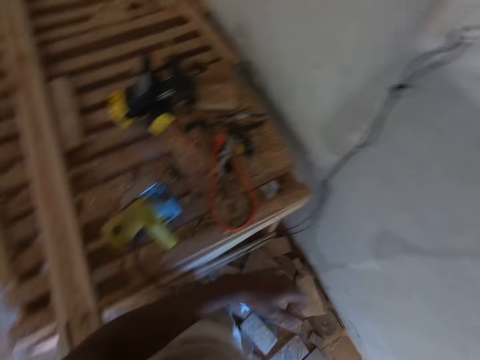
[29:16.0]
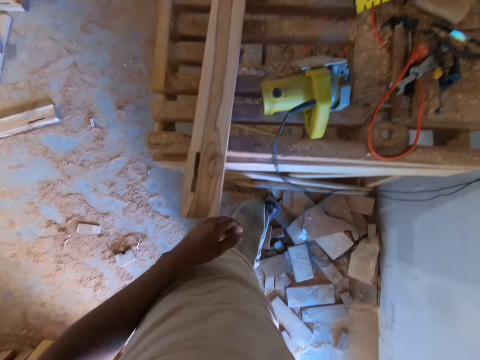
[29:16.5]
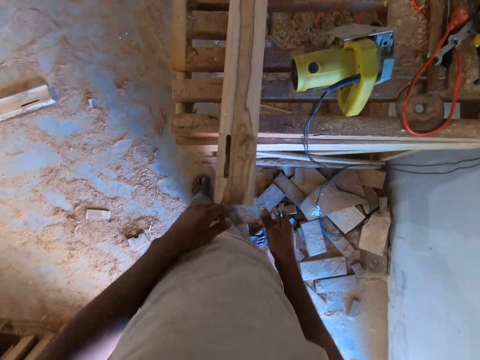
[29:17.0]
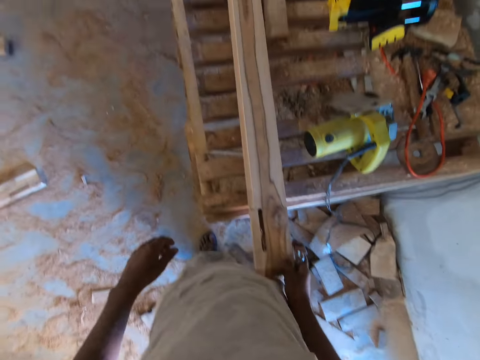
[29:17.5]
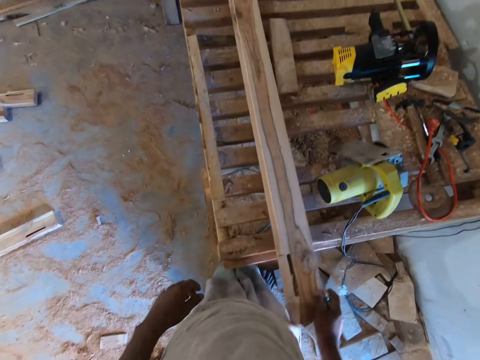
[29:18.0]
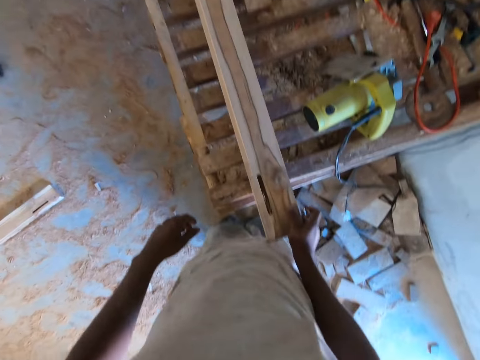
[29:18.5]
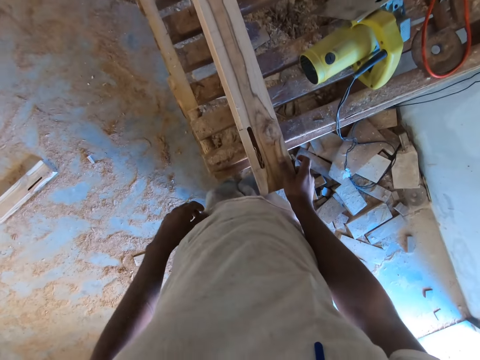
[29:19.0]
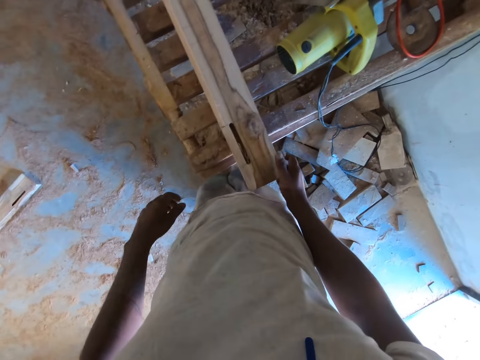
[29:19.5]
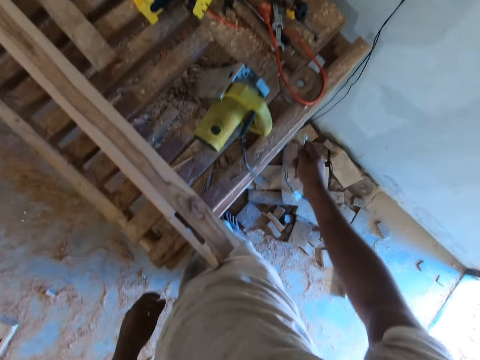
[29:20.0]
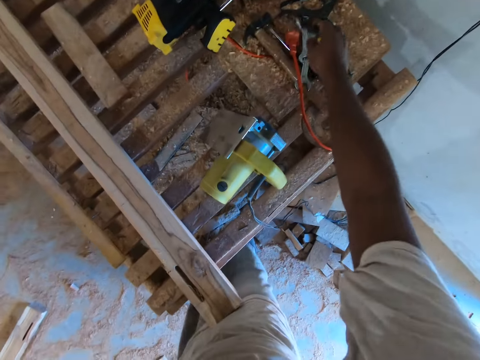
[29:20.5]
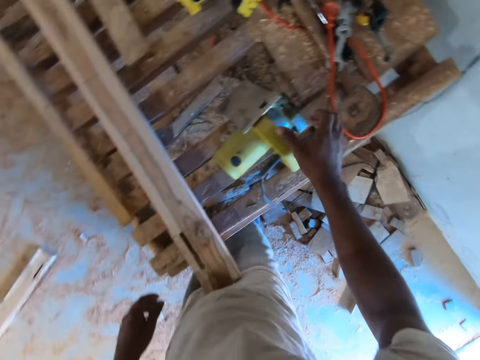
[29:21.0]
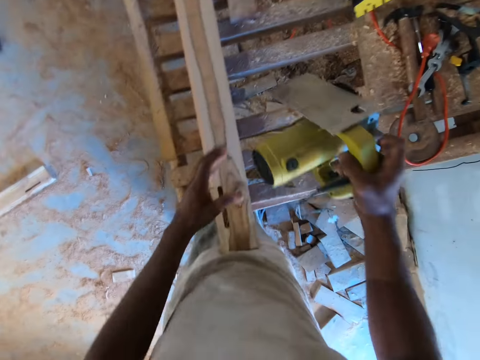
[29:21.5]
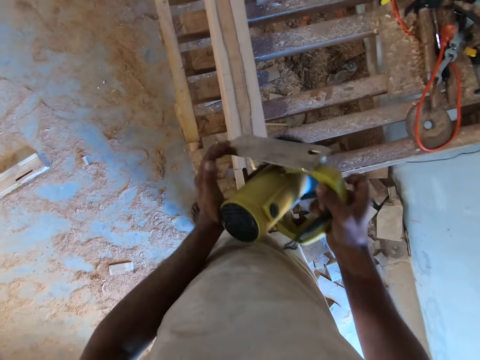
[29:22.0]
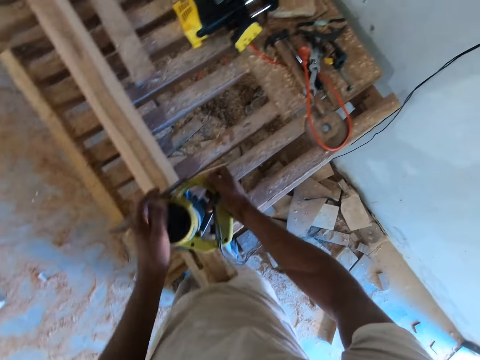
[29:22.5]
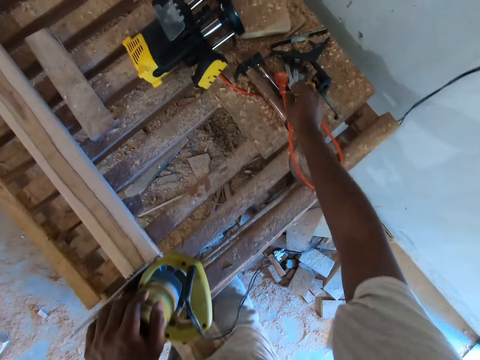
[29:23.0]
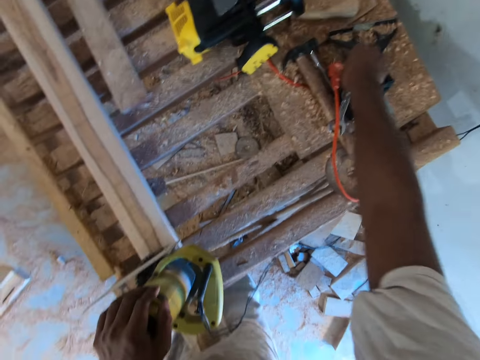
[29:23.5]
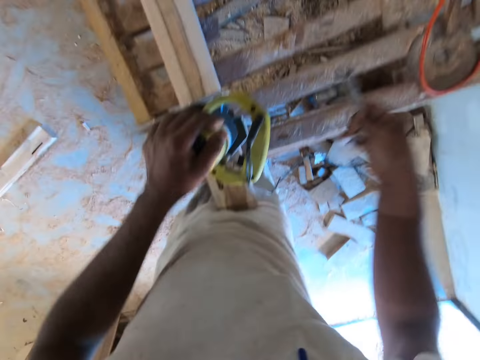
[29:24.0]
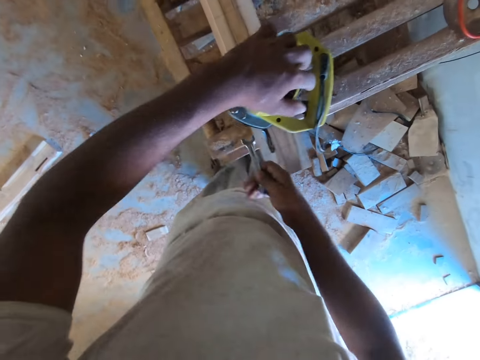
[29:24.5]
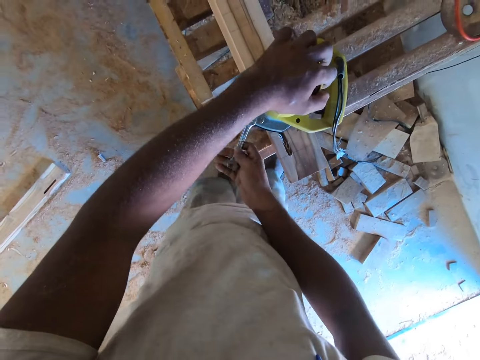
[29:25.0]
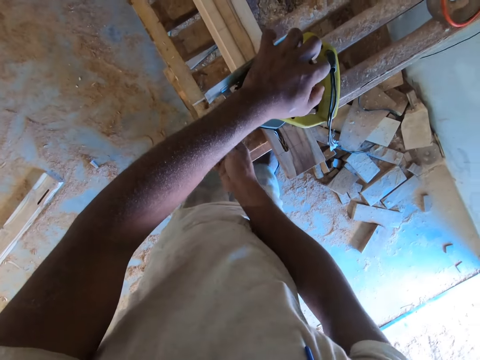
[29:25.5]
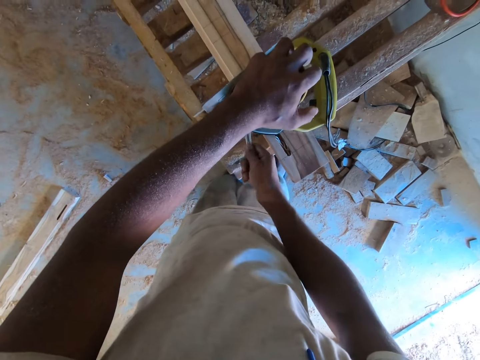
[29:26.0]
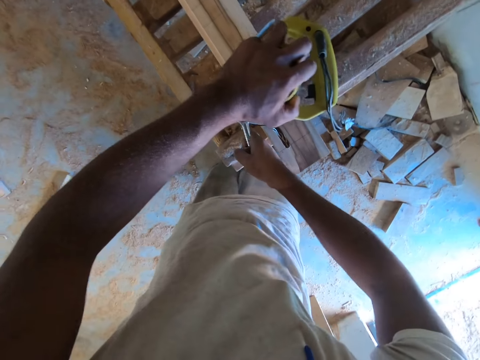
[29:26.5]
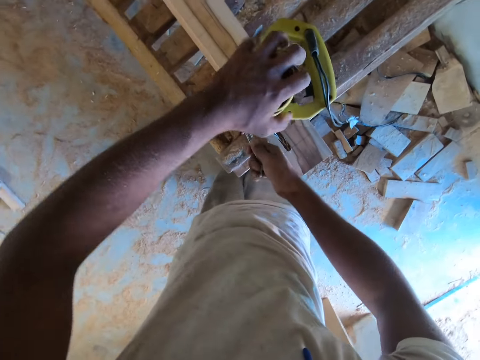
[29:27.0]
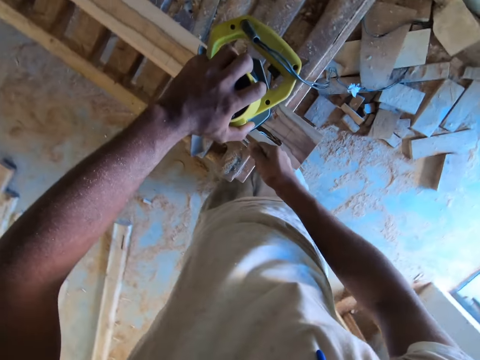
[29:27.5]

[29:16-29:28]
The camera wearer touches the plank on the table with his right hand. He holds the wood. He drops the spanner from the table with his right hand. He picks up the cutting machine from the table with his right hand, holds the cutting machine with both hands and drops the cutting machine on the table with both hands. He picks up the spanner from the table with his right hand. He loosens a screw on the cutting machine with the spanner in his right hand.

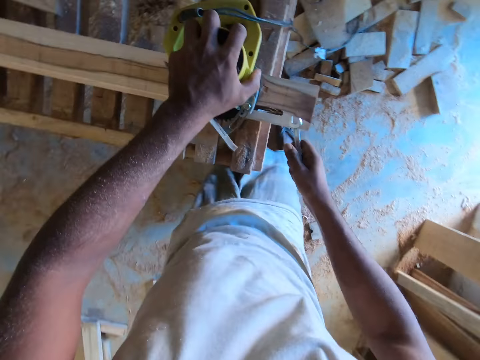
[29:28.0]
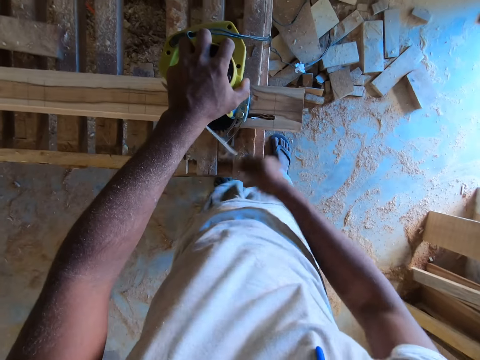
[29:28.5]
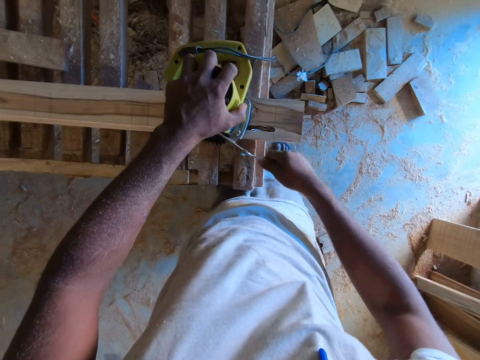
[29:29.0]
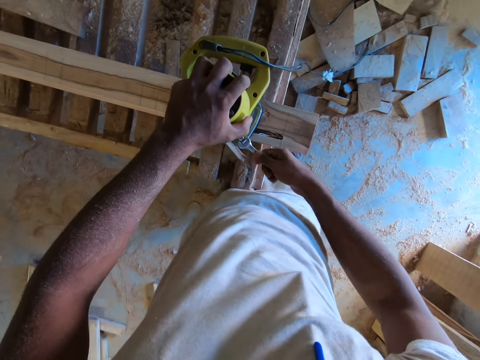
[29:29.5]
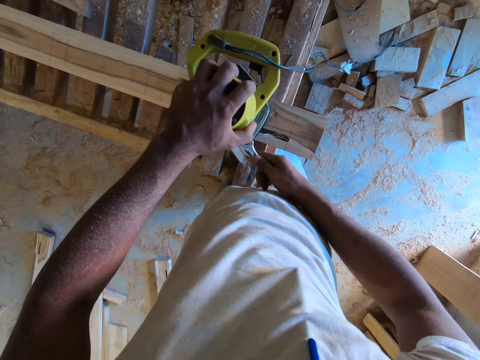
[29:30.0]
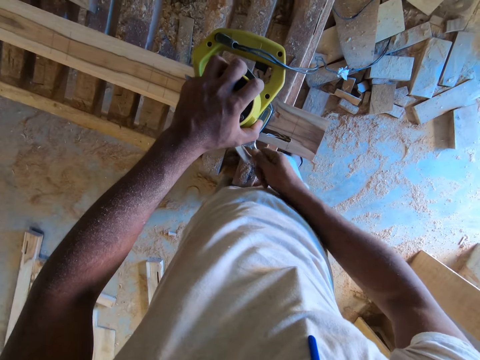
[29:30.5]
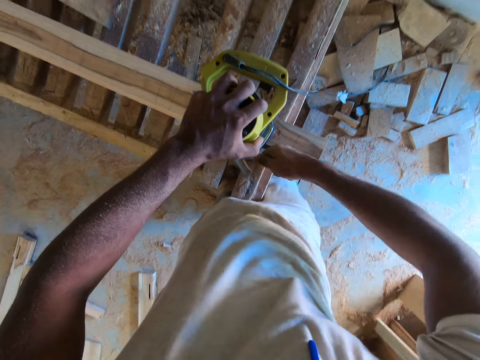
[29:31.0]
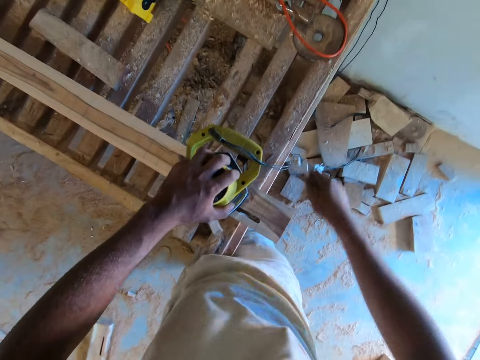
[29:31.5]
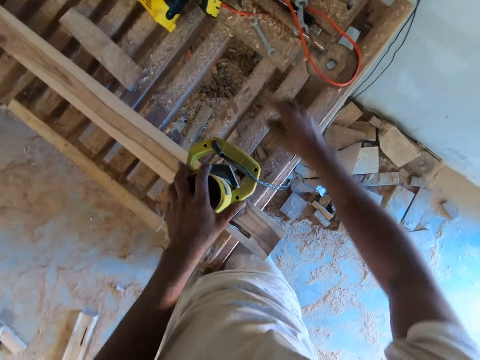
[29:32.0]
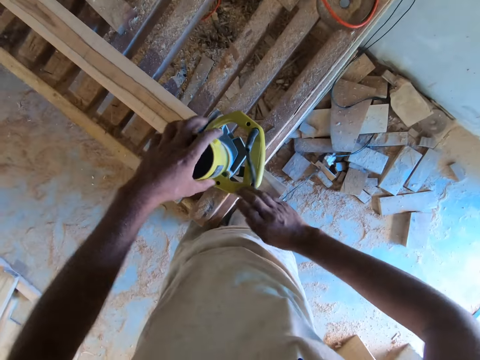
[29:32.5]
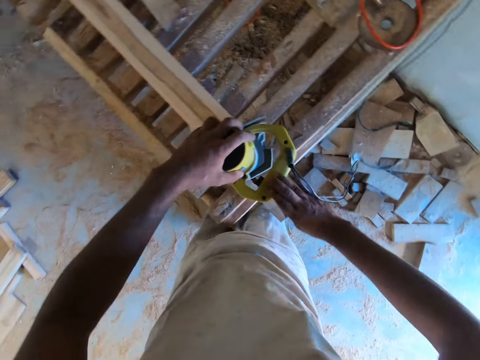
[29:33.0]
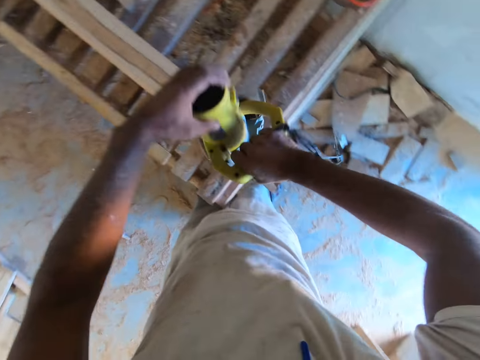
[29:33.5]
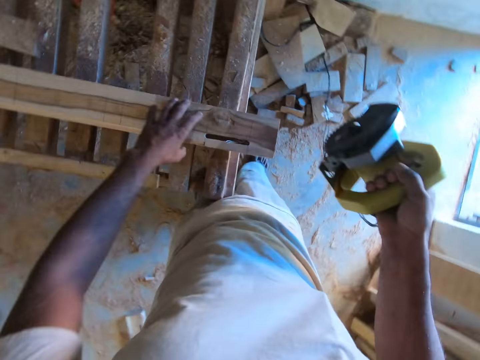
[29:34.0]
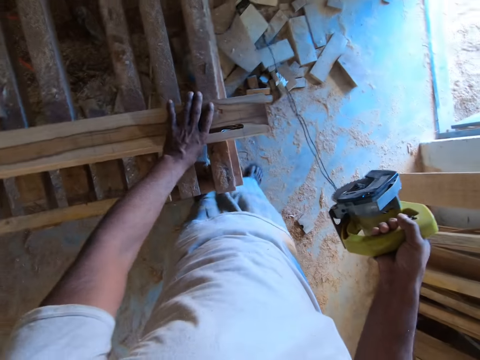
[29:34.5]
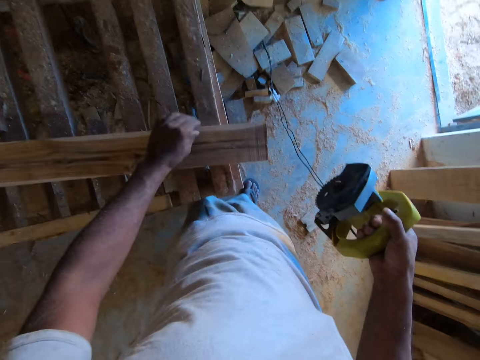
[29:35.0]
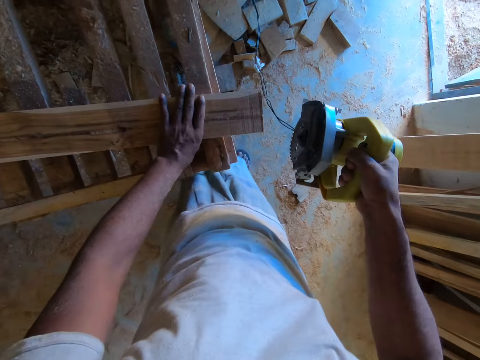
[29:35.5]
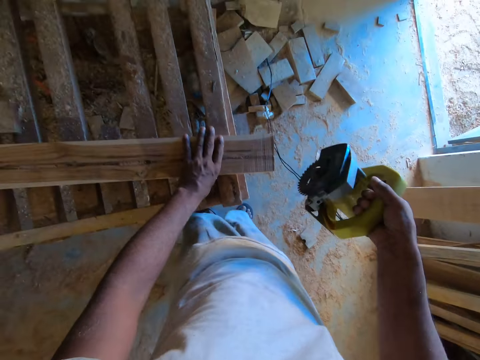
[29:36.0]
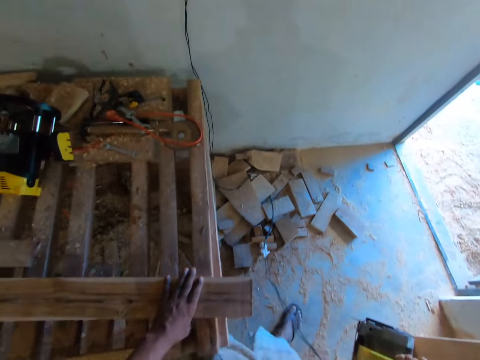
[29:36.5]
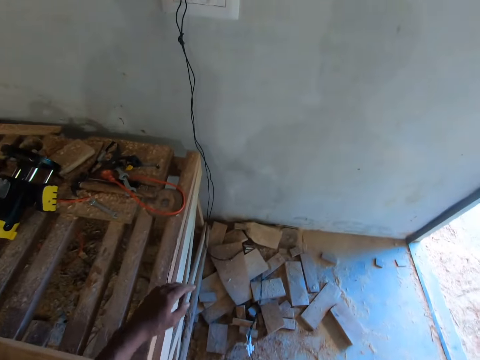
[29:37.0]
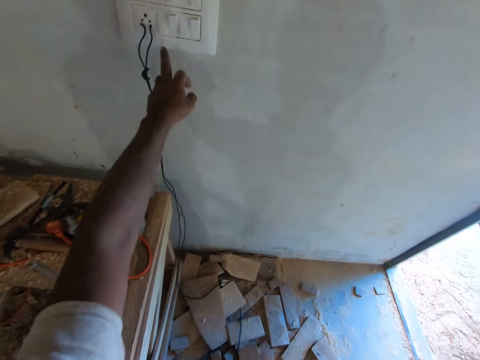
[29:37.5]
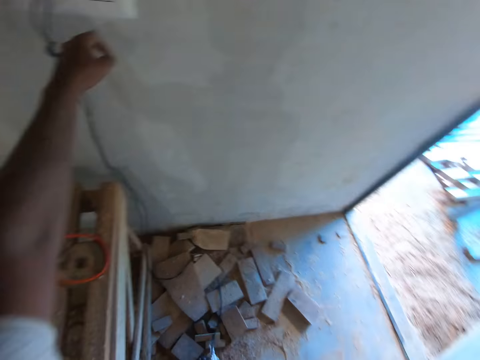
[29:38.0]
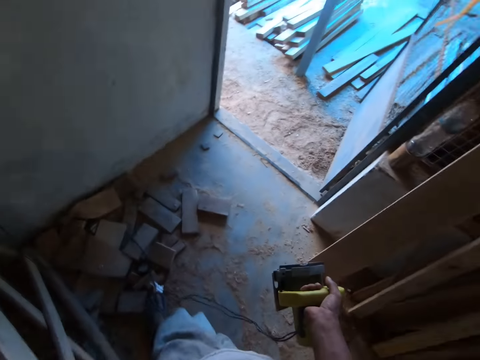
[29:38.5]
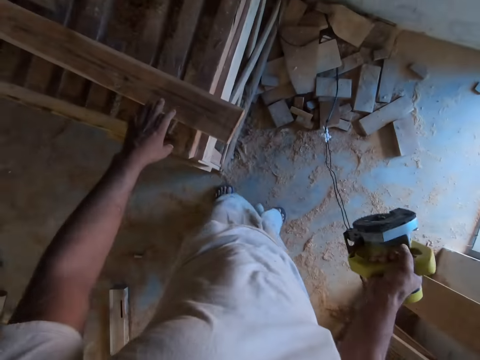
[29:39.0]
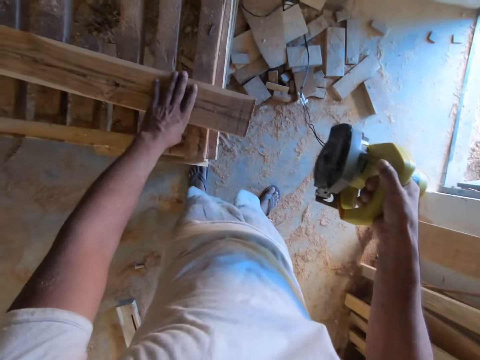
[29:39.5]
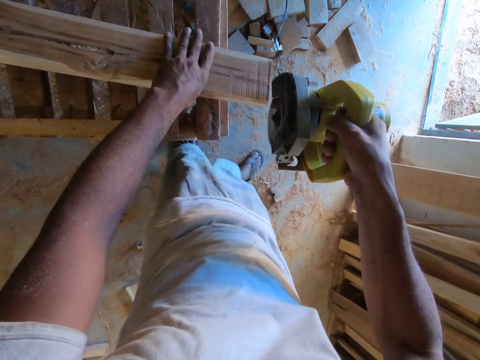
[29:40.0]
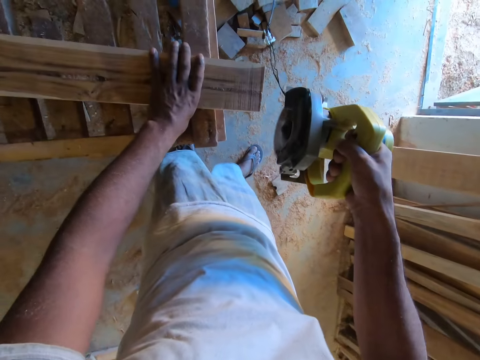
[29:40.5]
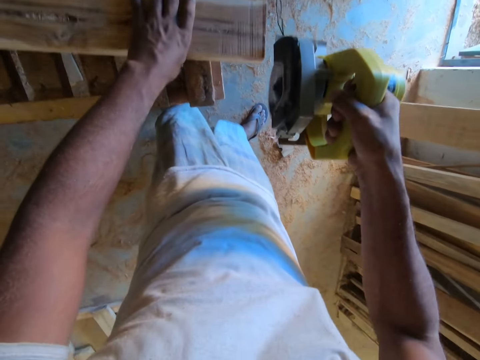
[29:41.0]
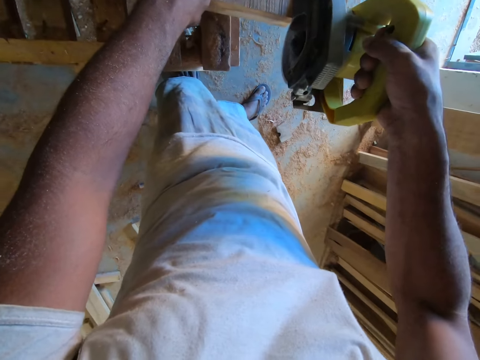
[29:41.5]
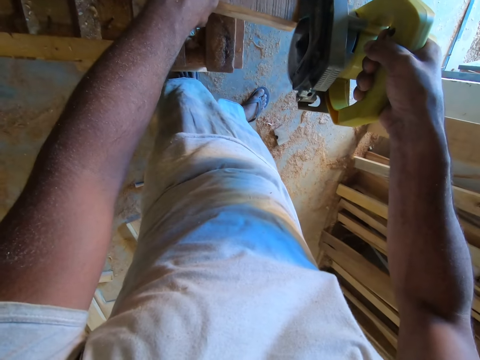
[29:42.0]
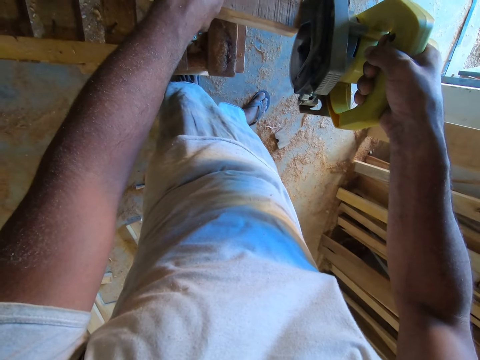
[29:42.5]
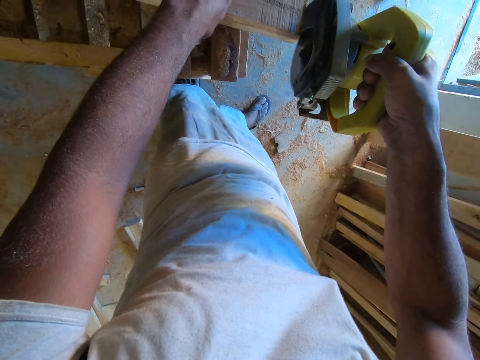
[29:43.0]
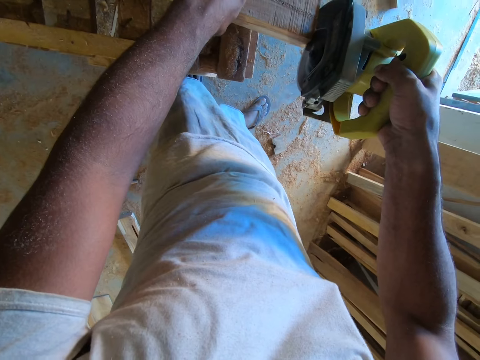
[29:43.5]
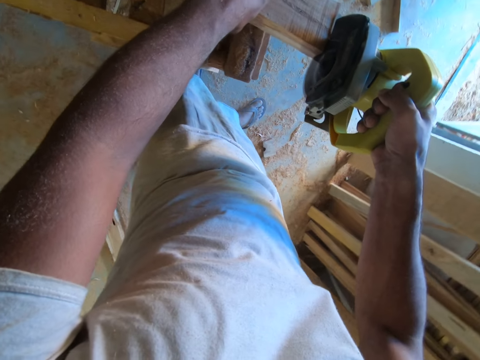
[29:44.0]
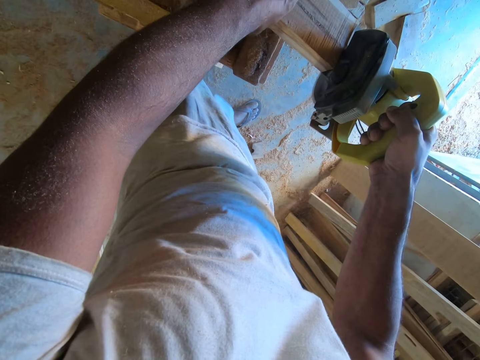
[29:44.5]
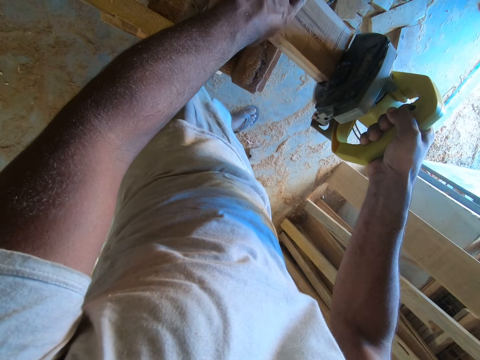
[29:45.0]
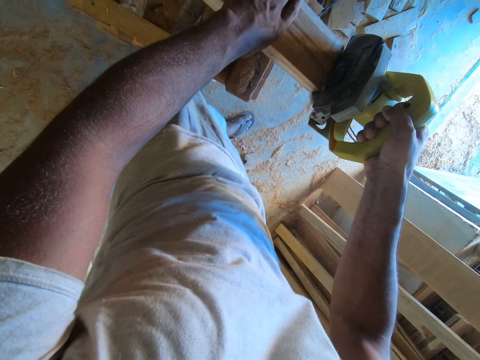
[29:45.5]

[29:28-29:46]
The camera wearer hits the cutting machine with the spanner in his right hand. He loosens the screw on the cutting machine with the spanner in his right hand. He tightens the machine with the spanner. He drops the spanner on the table with his right hand. He turns the cutting machine on the table with his left hand. He picks up the cutting machine from the table with his right hand. He places his left hand on the plank. He turns the plank on the table with his left hand. He turns on a socket with his left hand. He places his left hand on the plank. He cuts the plank with the cutting machine in his right hand.
